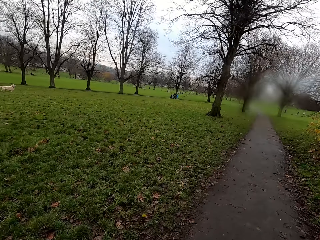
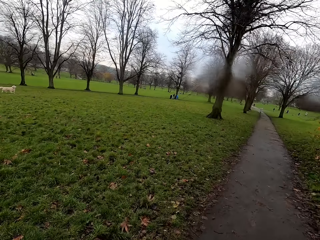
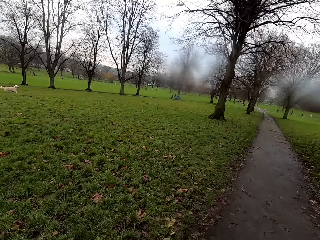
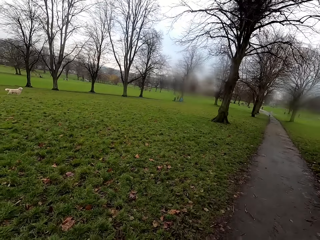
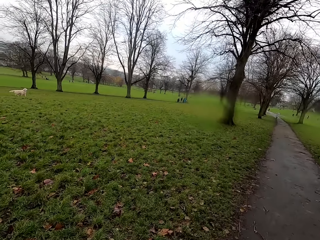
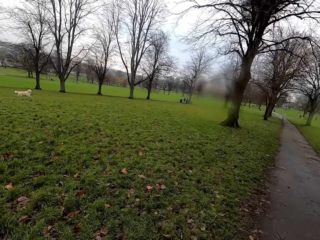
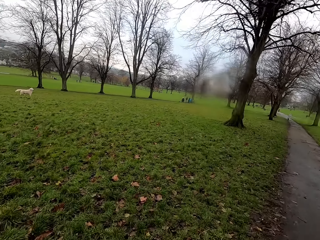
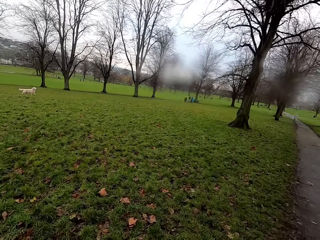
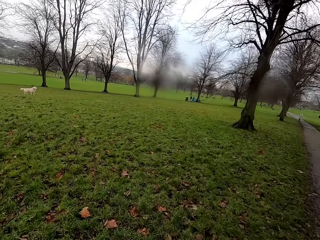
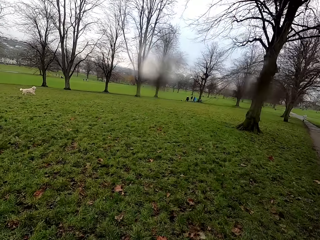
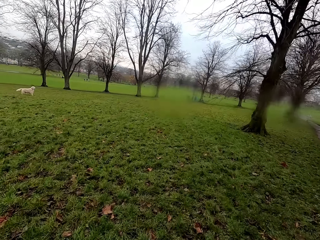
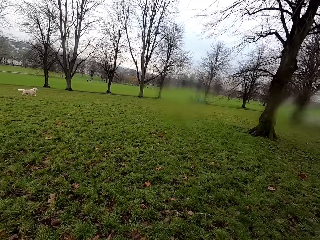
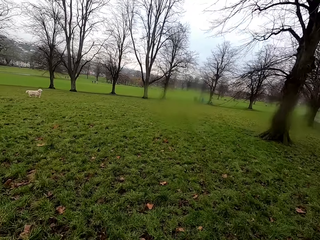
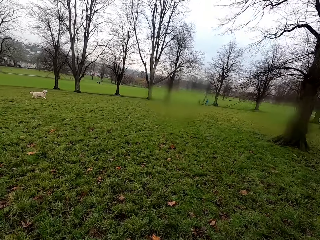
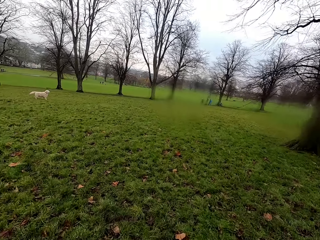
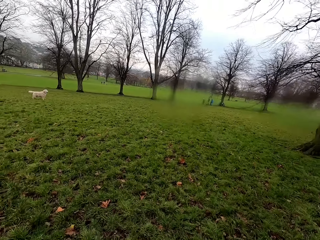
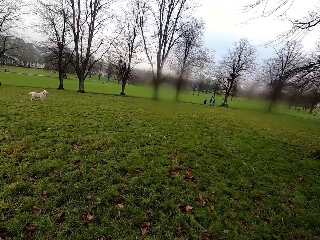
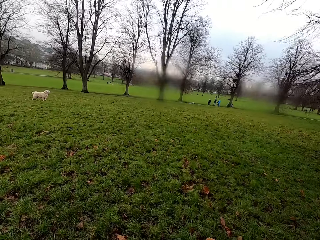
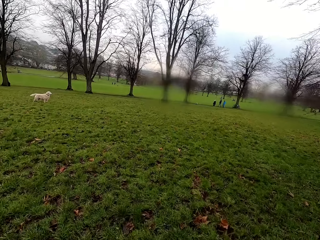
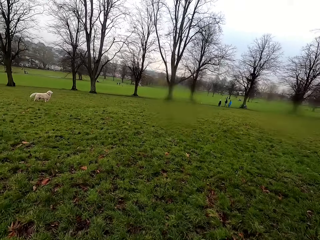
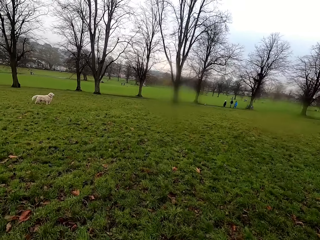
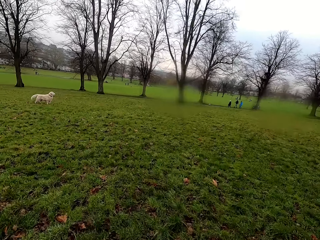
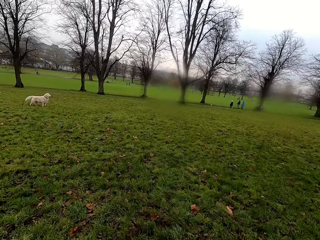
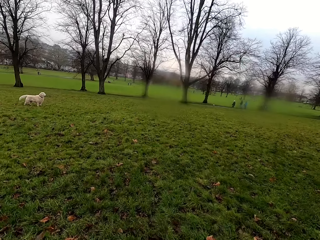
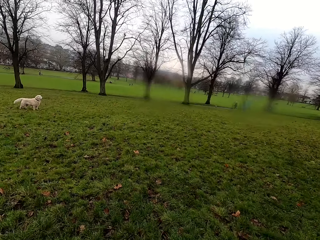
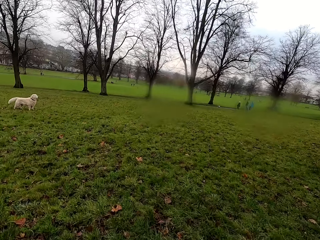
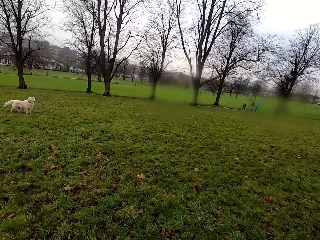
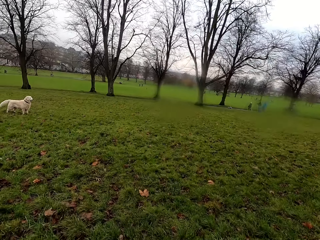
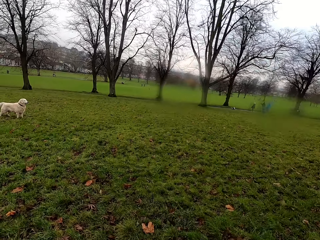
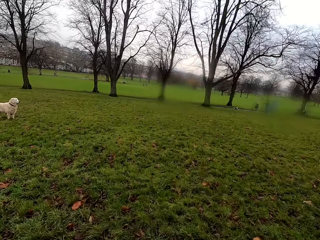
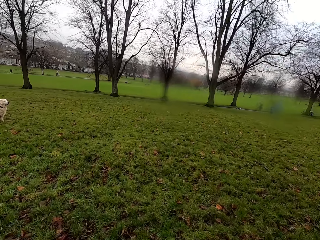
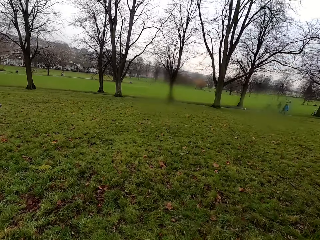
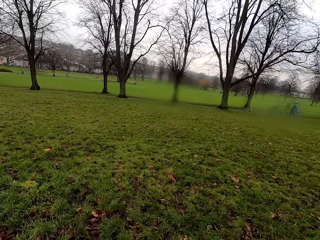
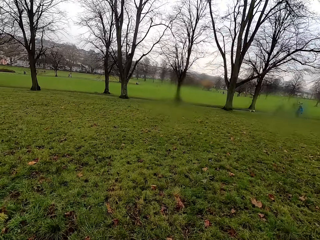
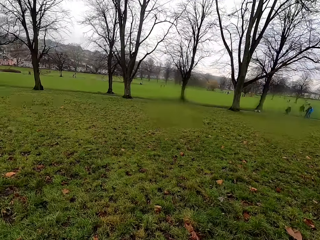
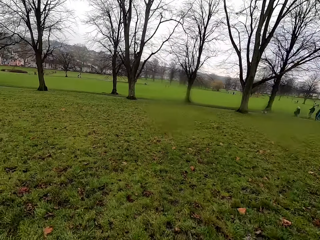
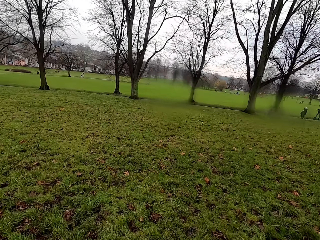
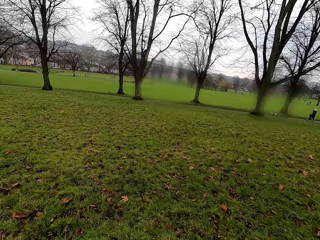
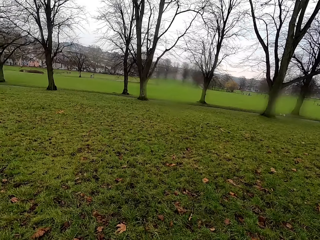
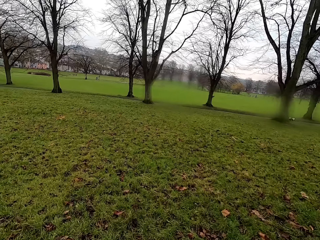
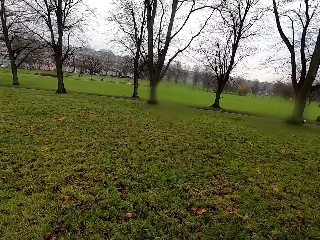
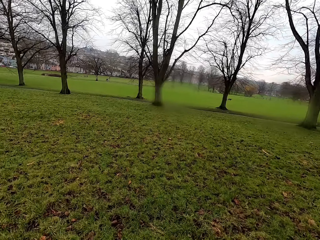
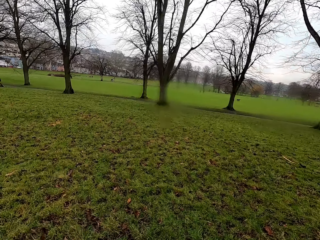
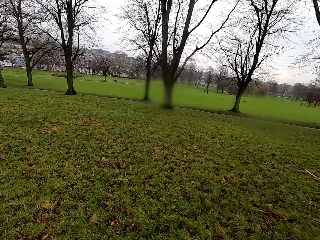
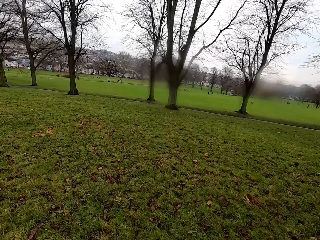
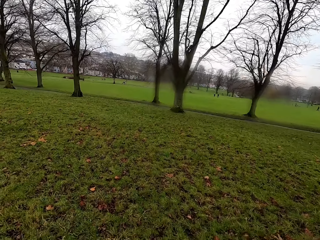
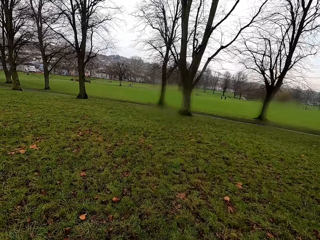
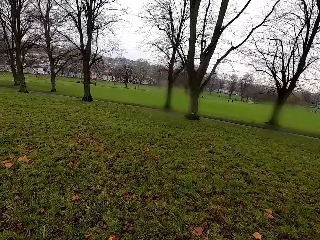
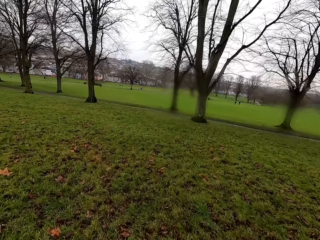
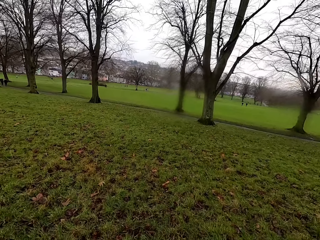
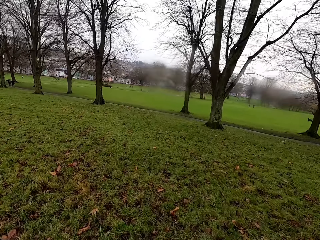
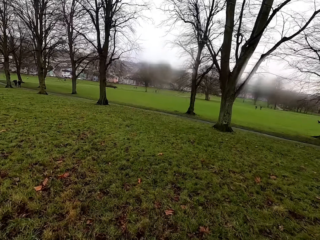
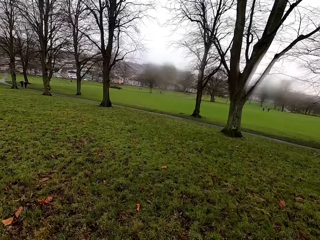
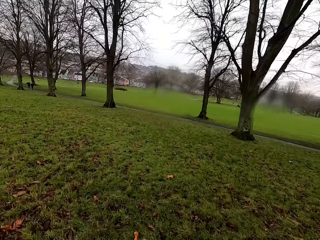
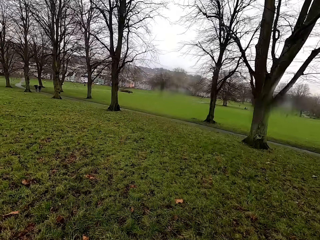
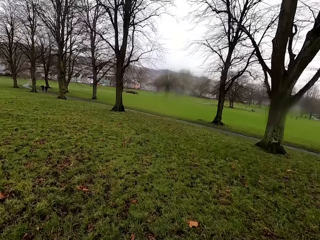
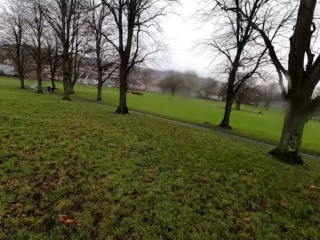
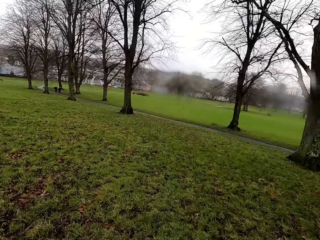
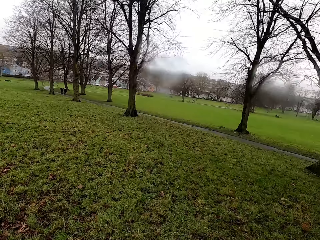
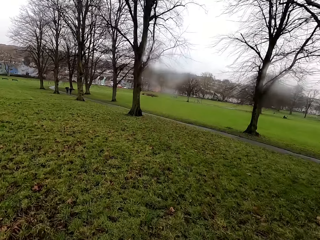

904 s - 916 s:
The camera wearer jogs on grasses. They jog past a dog.

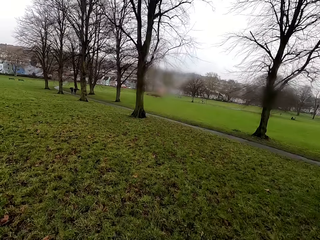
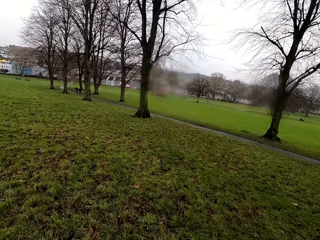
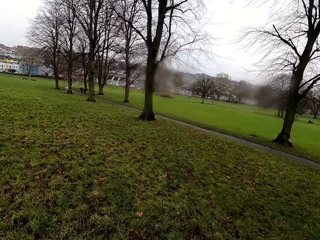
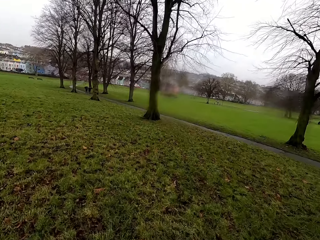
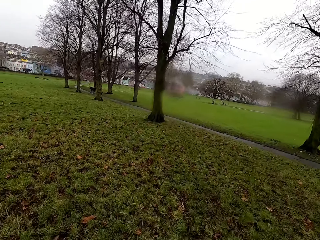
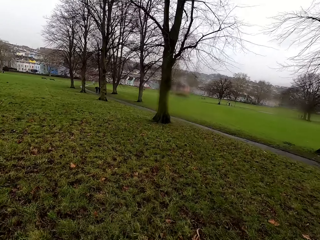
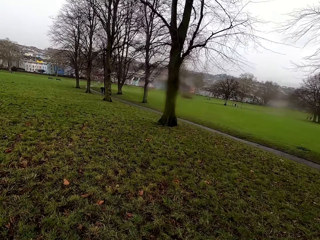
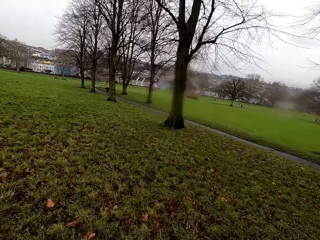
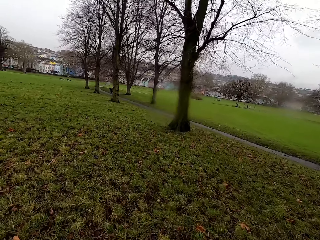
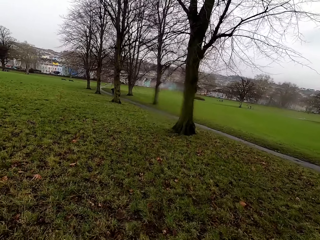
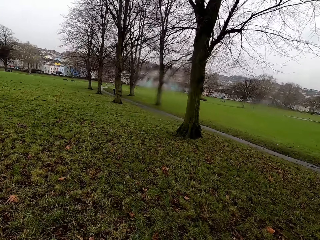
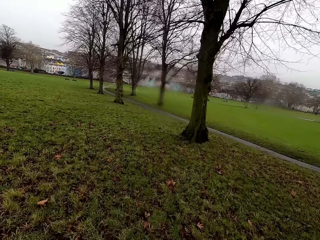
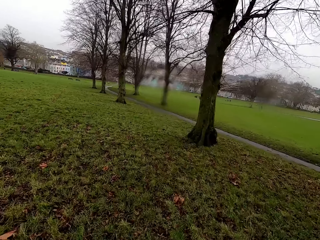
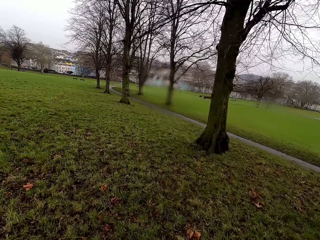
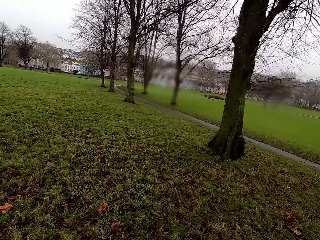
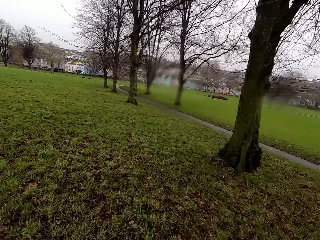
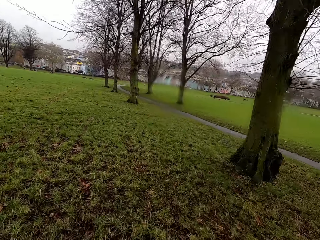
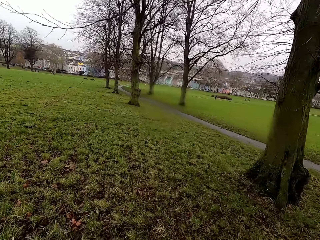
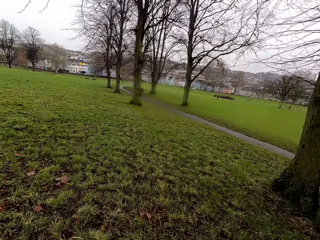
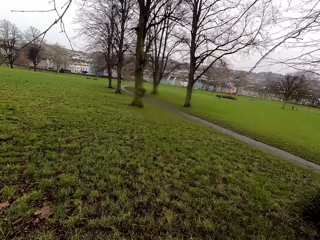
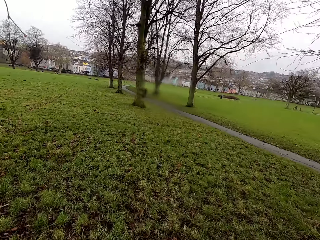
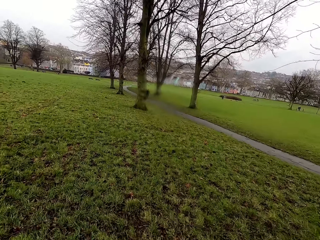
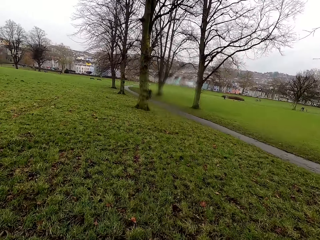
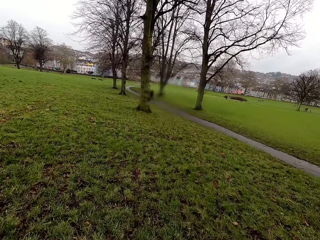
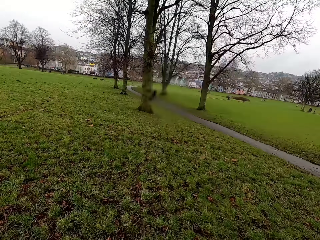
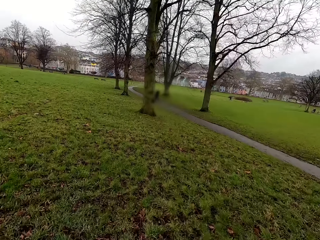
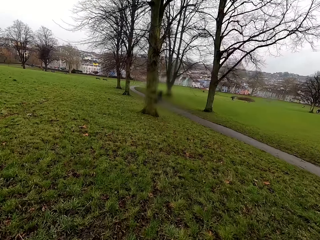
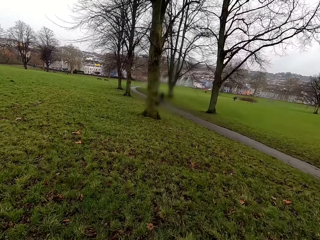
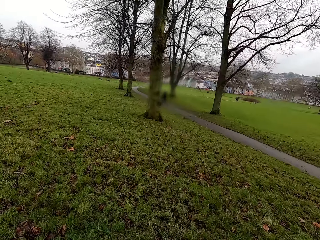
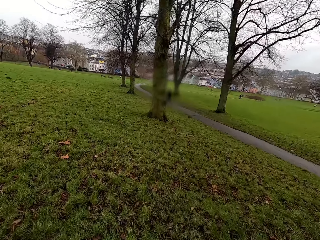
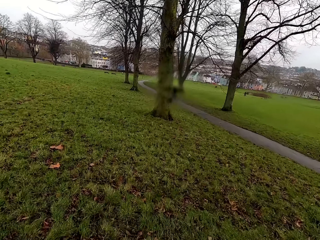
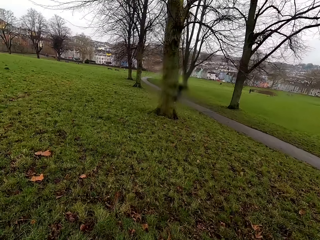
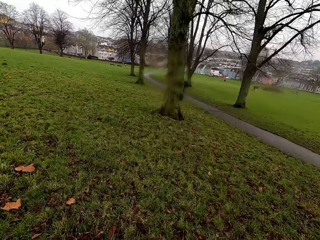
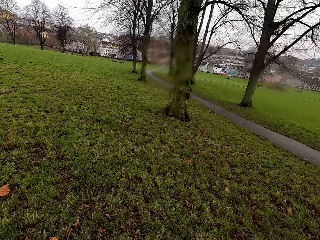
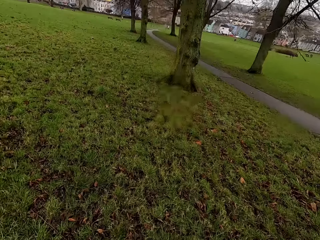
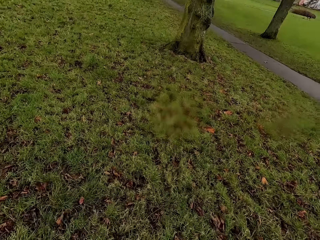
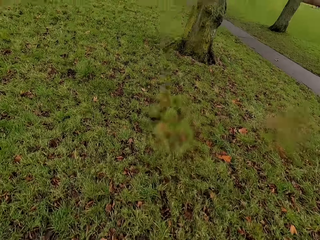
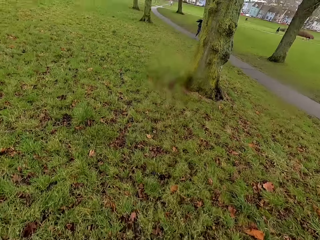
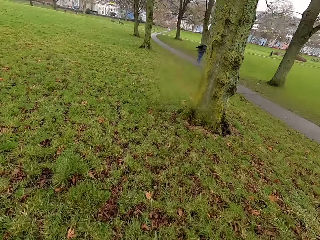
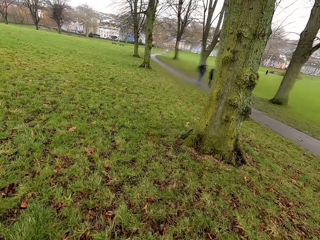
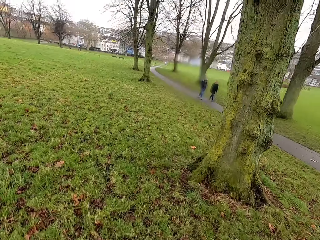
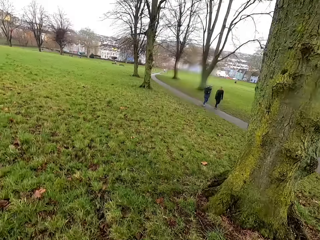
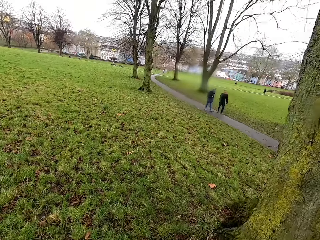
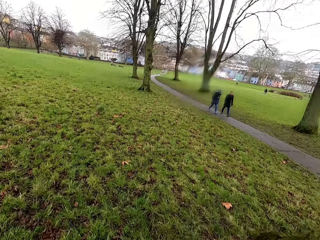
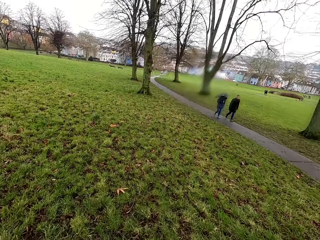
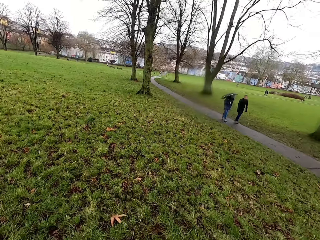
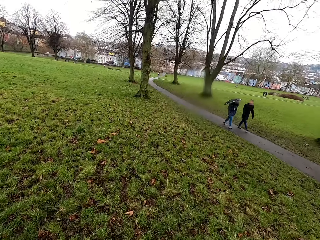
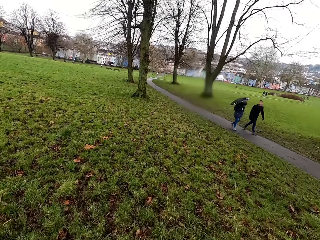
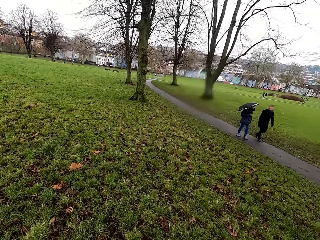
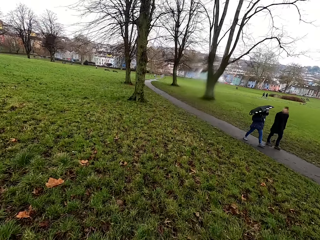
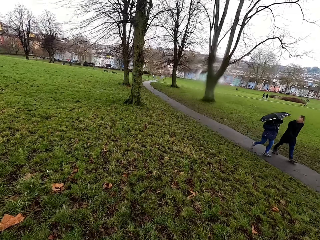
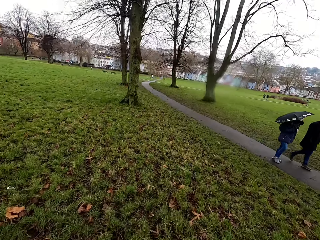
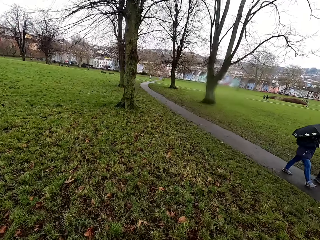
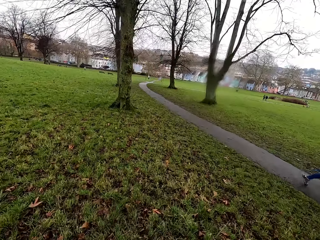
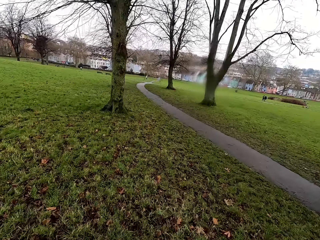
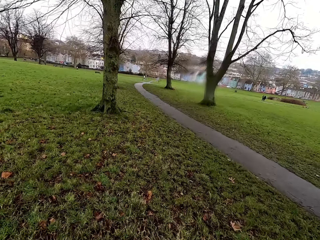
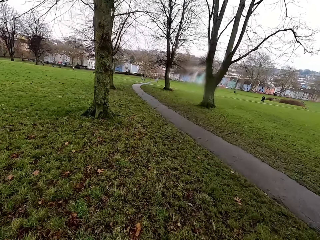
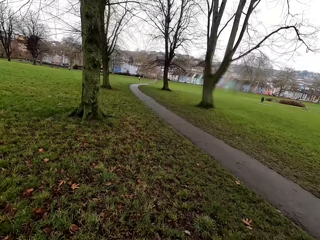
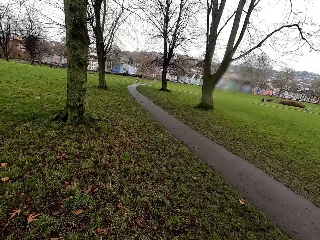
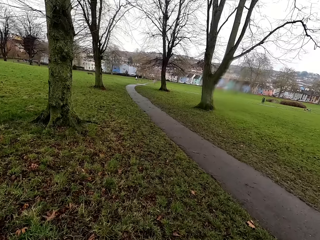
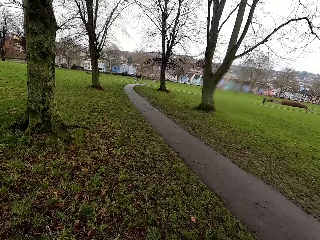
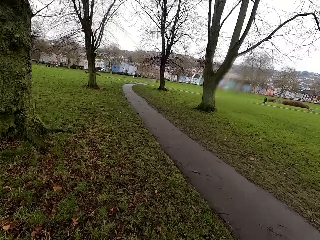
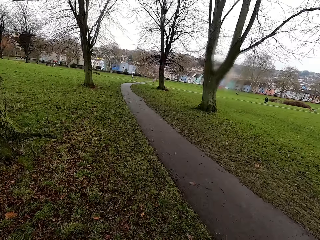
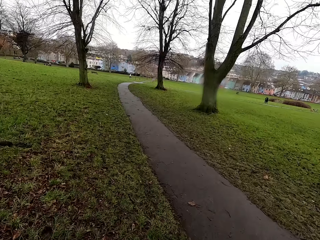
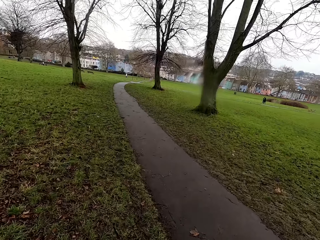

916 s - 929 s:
A man and another man walk past the camera wearer.
